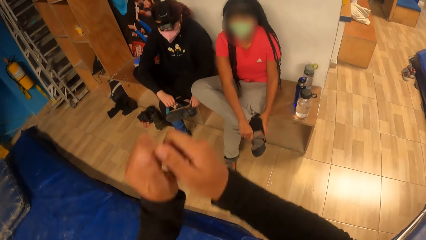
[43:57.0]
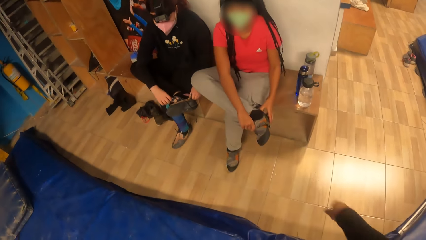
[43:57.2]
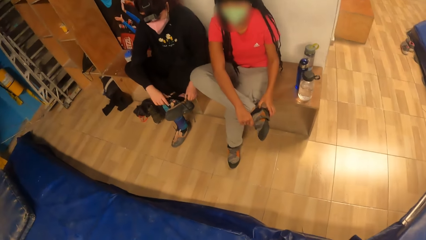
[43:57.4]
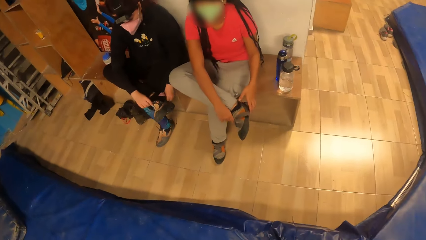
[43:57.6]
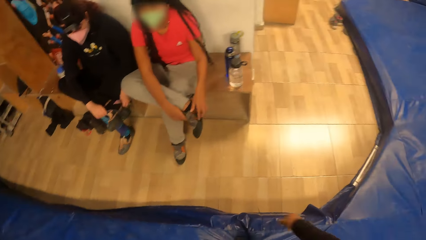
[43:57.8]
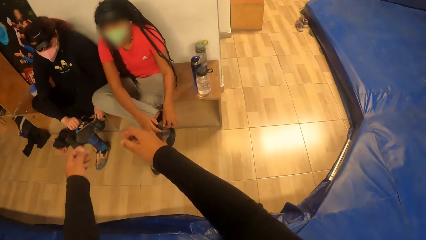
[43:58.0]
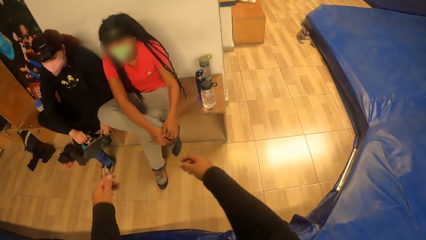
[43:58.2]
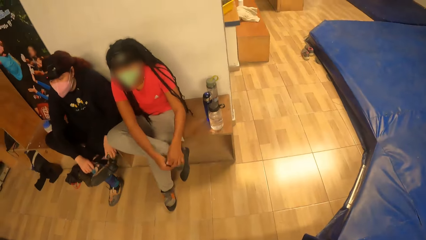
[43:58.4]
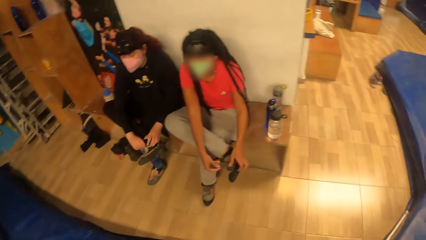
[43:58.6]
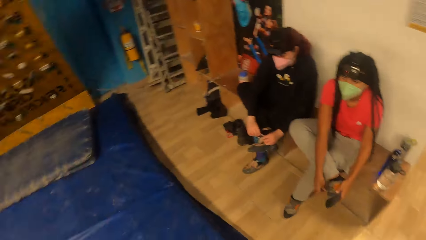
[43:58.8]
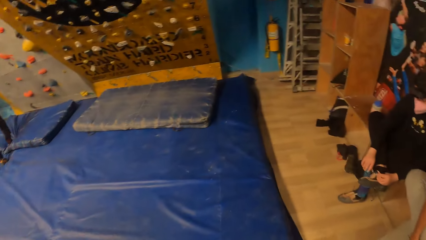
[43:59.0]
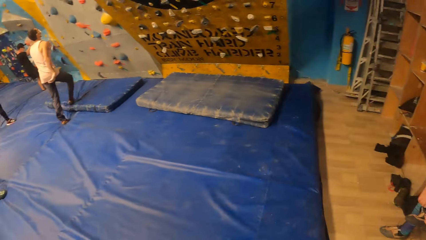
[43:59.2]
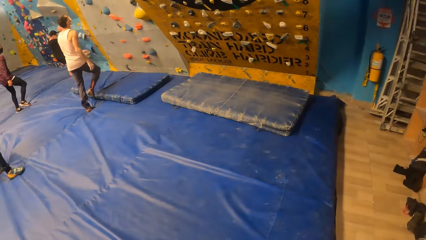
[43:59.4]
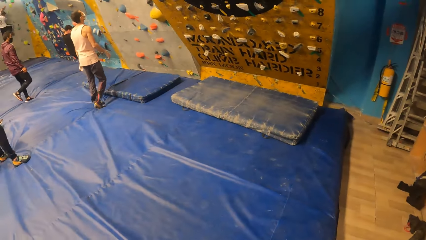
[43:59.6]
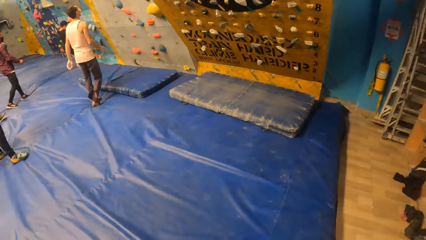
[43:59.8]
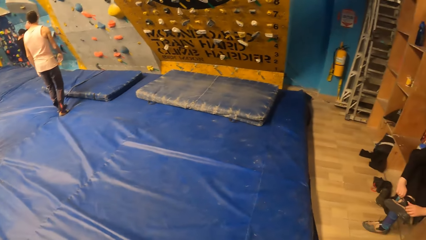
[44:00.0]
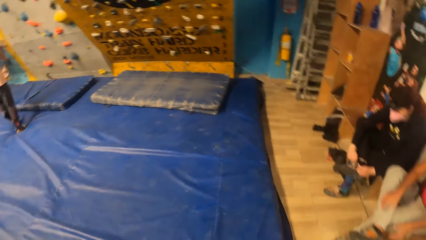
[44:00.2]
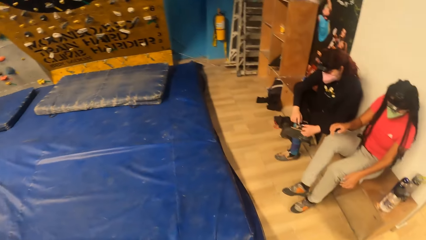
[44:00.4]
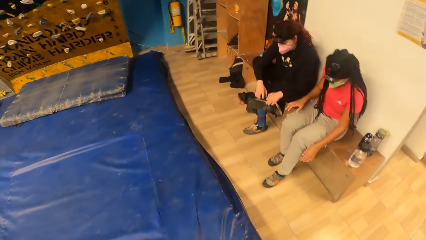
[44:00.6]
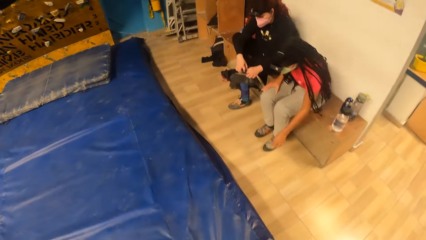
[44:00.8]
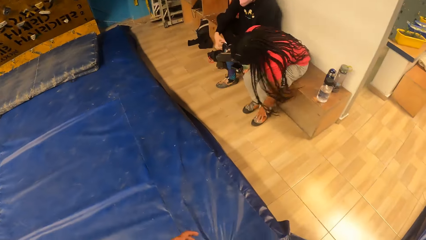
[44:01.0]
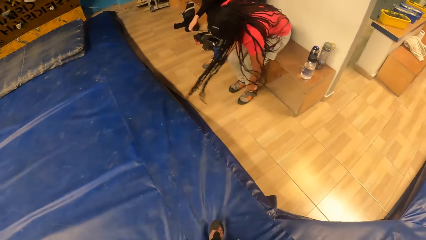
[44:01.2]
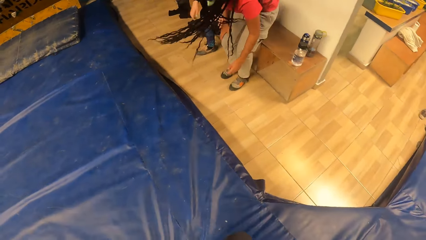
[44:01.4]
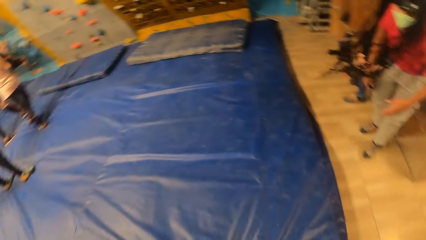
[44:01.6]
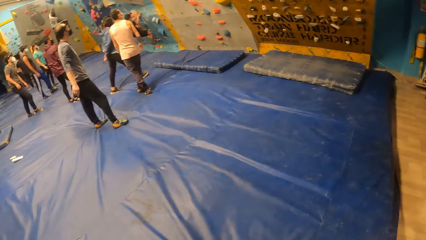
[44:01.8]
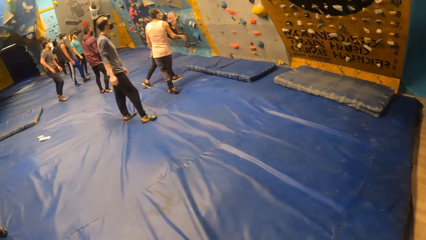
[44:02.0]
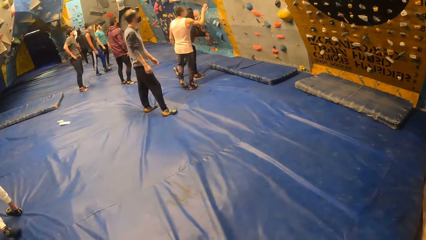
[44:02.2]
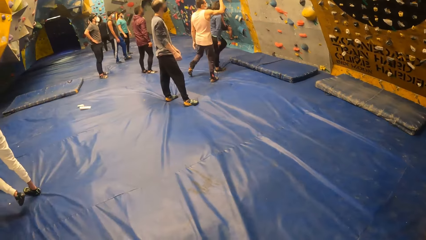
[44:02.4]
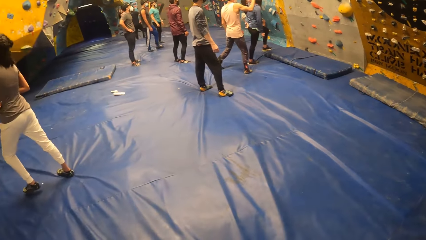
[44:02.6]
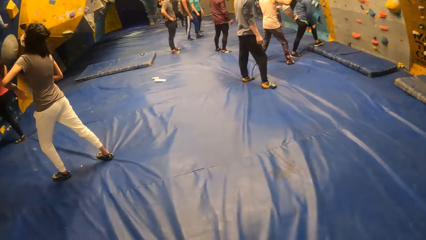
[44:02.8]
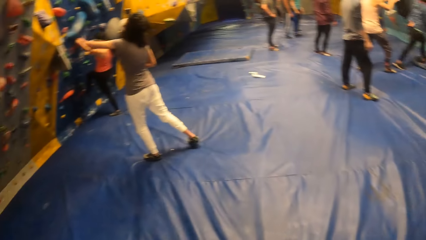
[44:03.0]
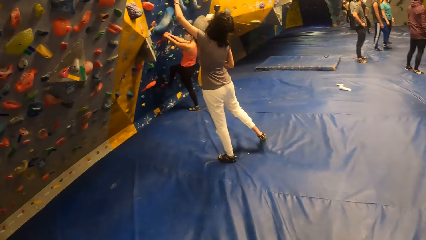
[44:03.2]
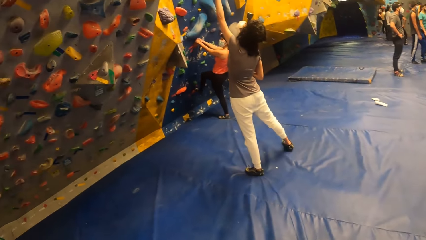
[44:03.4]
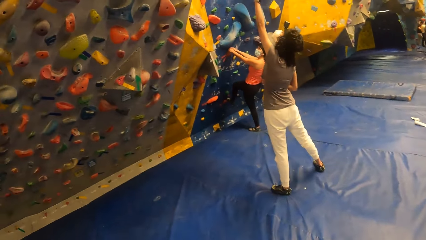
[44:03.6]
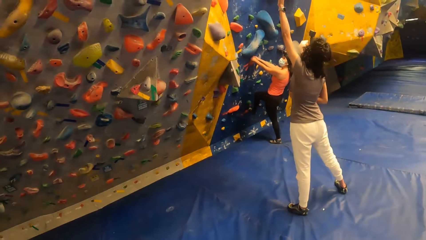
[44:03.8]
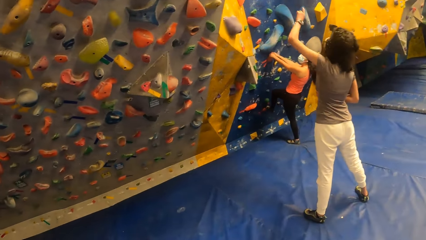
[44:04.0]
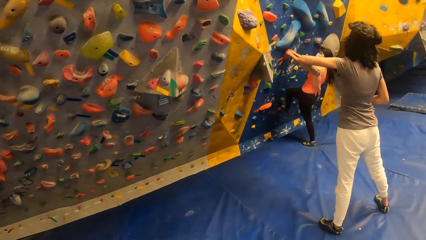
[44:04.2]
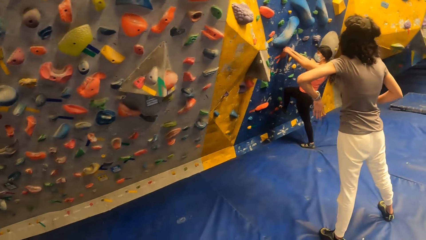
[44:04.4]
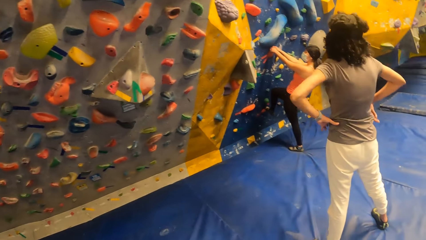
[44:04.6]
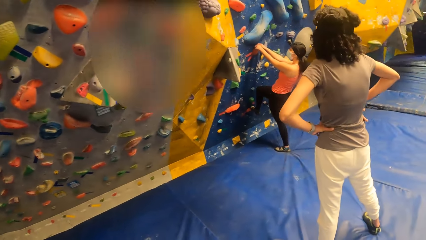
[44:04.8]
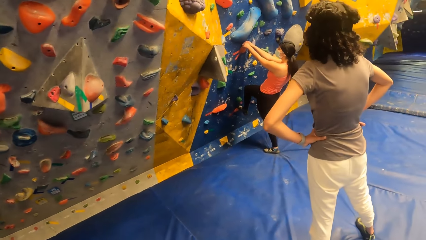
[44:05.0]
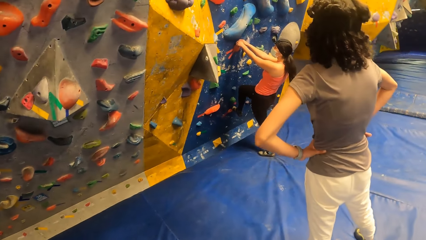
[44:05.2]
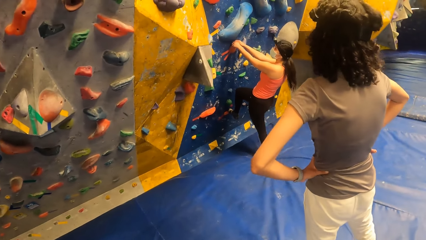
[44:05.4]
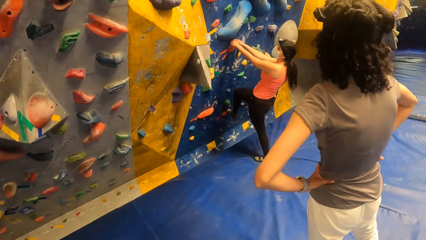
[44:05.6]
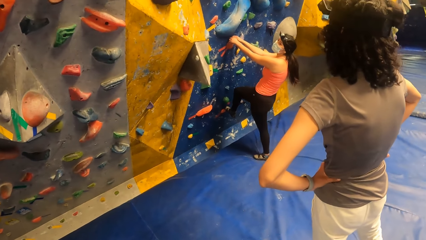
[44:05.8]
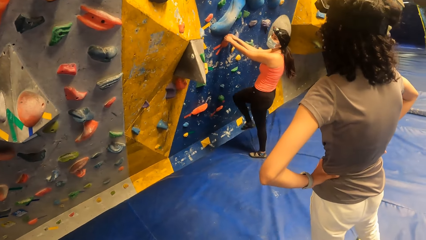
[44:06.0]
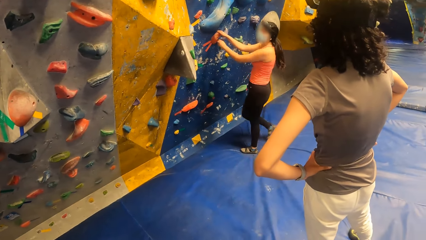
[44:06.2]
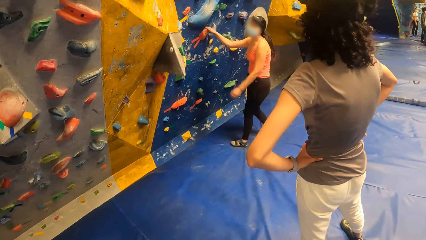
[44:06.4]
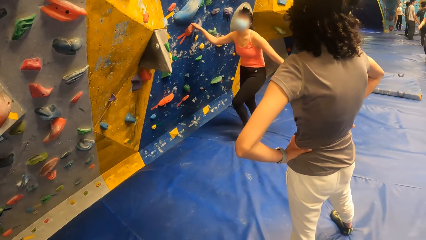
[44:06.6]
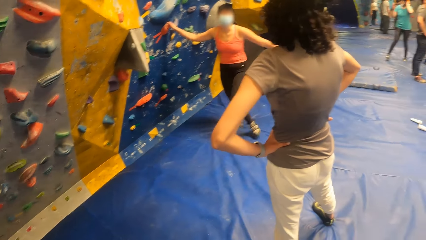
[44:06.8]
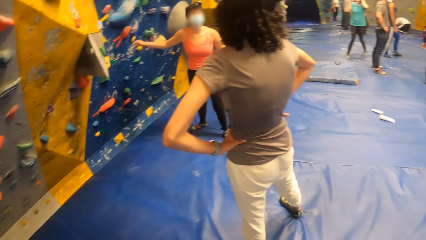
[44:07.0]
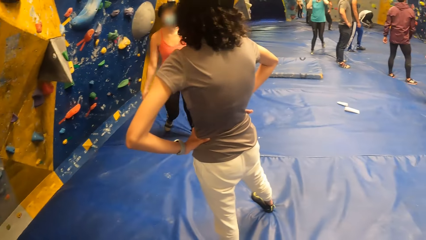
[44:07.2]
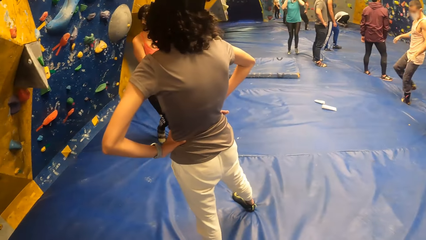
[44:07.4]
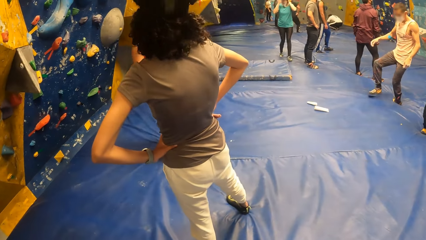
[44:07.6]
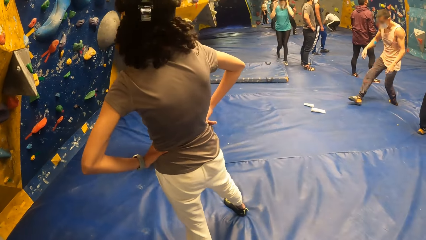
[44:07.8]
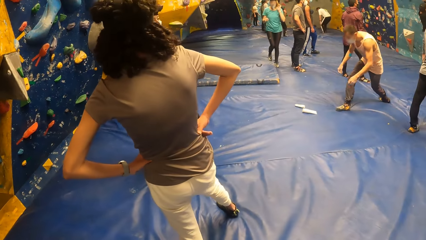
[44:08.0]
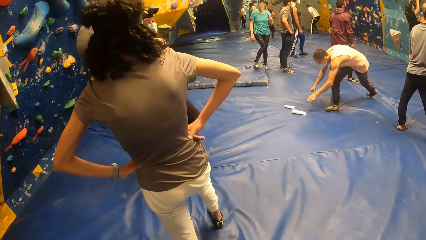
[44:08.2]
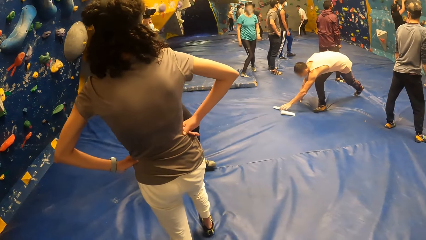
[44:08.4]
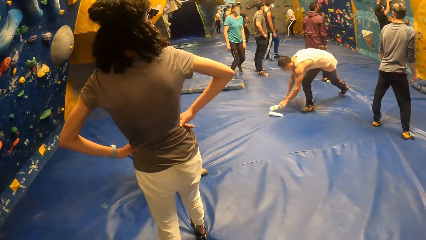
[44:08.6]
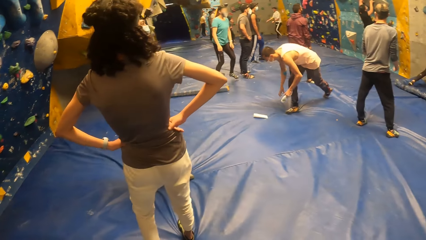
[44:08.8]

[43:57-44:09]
A woman stands up from a seat. The camera wearer looks around the room. Another woman interacts with a woman.

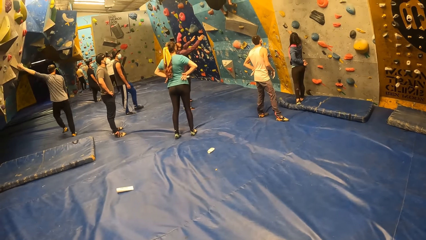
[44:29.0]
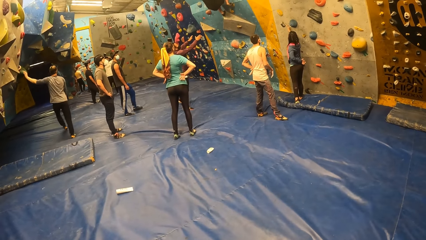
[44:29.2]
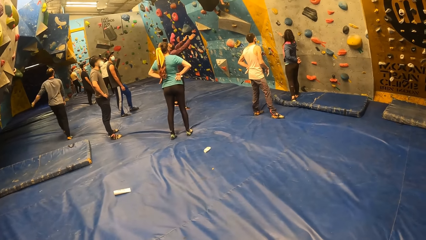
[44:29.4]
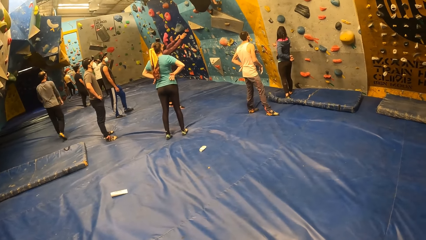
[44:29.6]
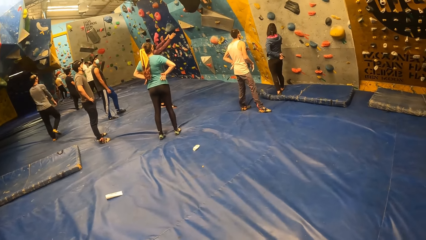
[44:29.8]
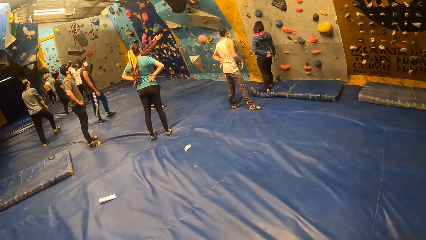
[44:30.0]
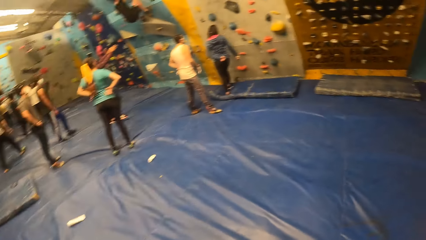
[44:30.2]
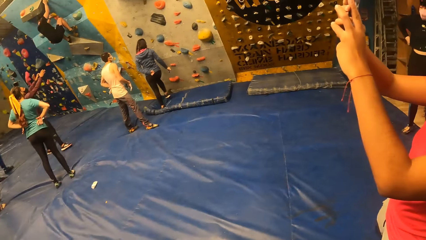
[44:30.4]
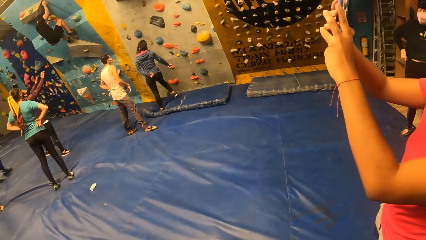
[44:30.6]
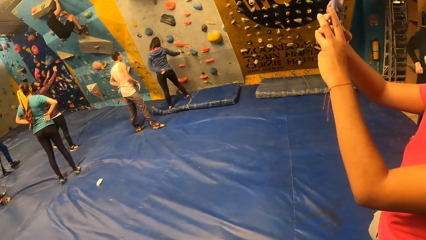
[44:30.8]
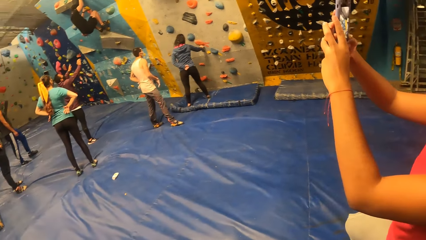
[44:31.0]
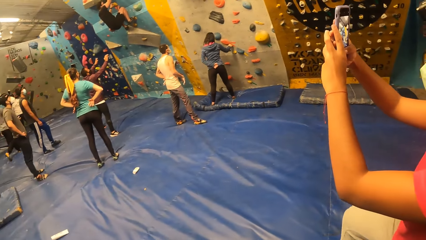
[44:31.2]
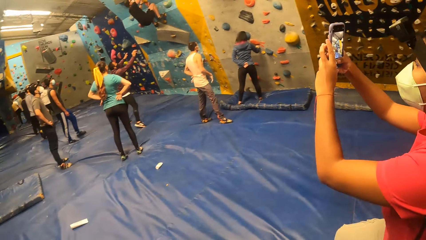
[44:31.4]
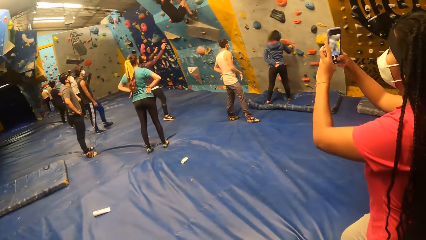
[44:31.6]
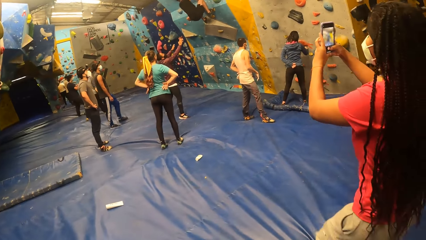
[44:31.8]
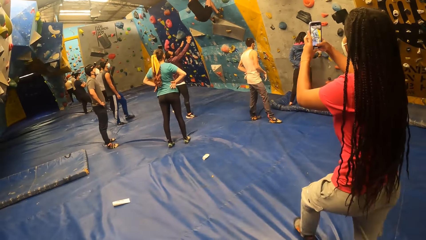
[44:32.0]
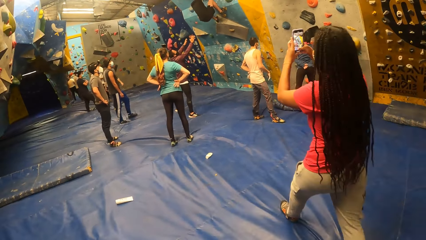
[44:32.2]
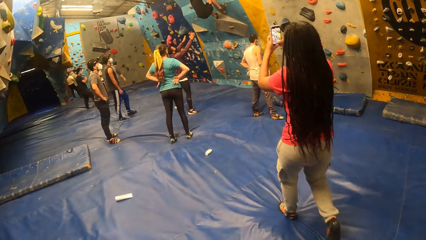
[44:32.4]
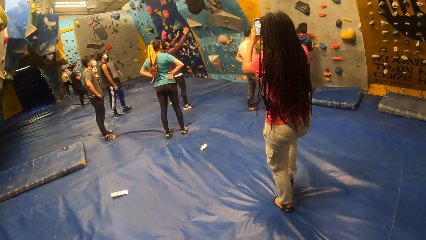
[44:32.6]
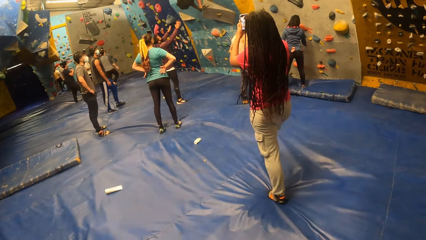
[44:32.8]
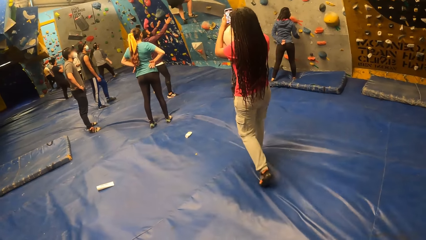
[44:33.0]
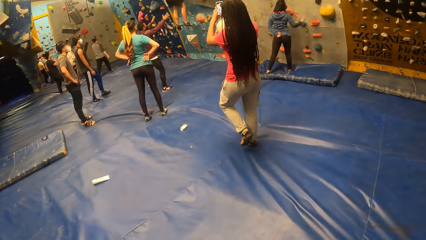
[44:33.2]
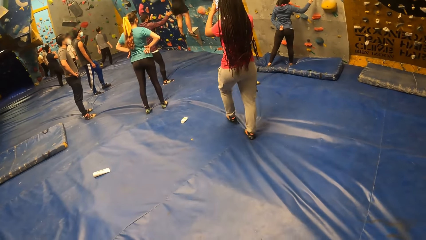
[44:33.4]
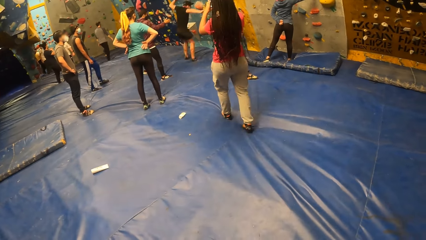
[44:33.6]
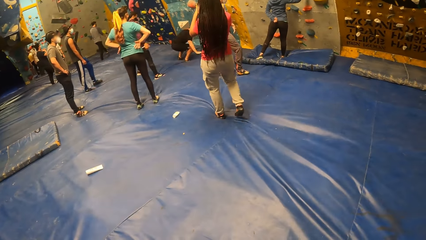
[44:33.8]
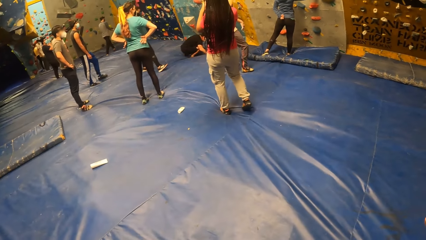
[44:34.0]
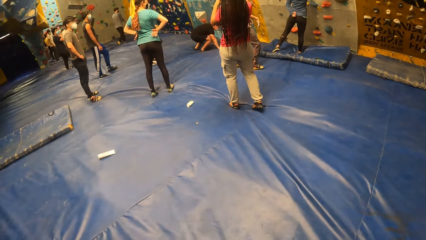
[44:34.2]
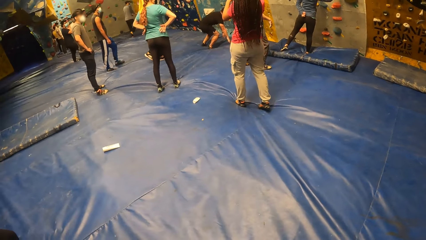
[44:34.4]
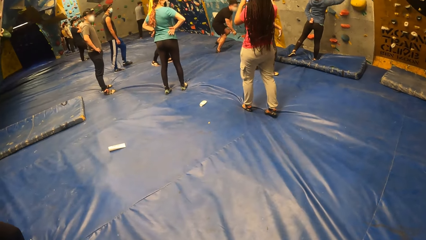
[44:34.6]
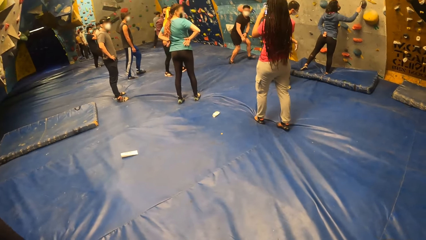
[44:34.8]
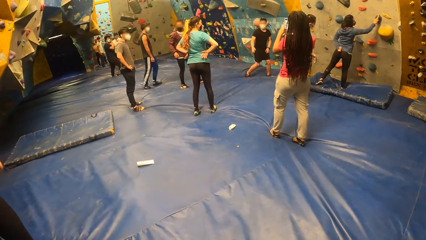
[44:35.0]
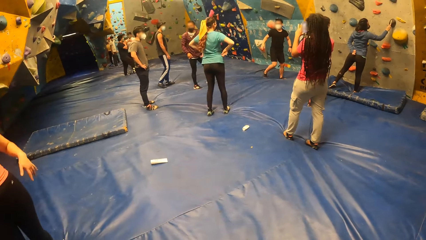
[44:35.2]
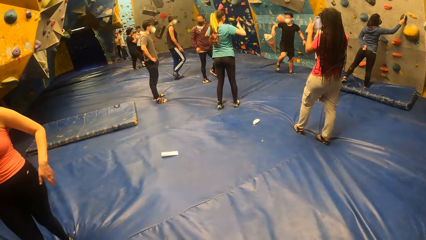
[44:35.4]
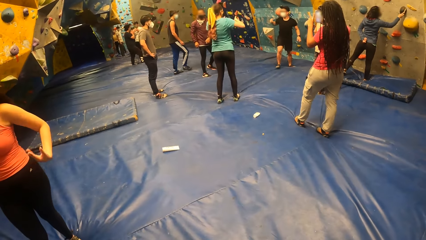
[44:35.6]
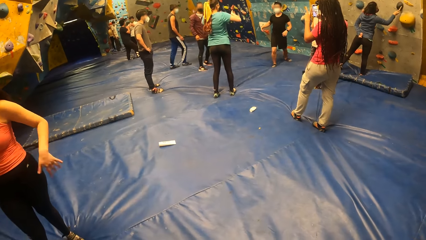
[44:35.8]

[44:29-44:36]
The woman takes a video of the man on the wall with a phone in her hands. The man jumps down from the wall.
